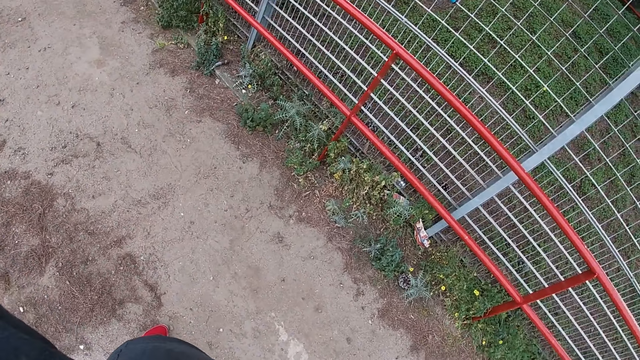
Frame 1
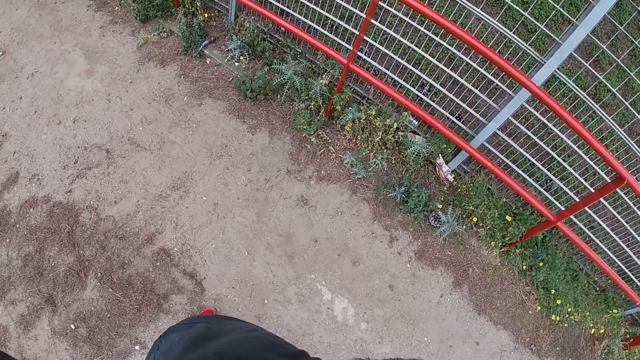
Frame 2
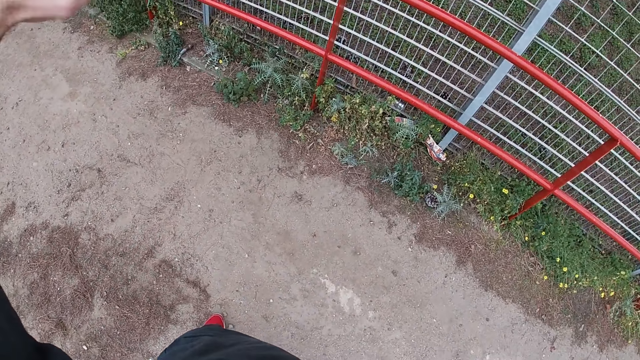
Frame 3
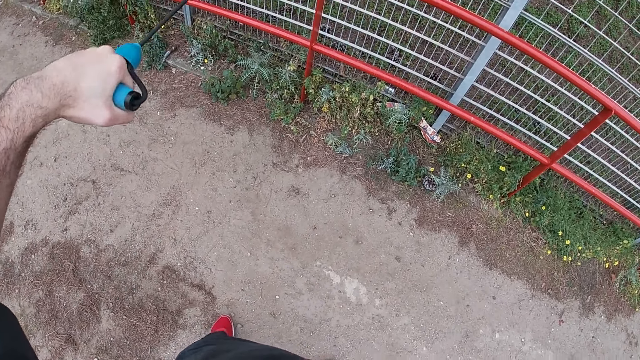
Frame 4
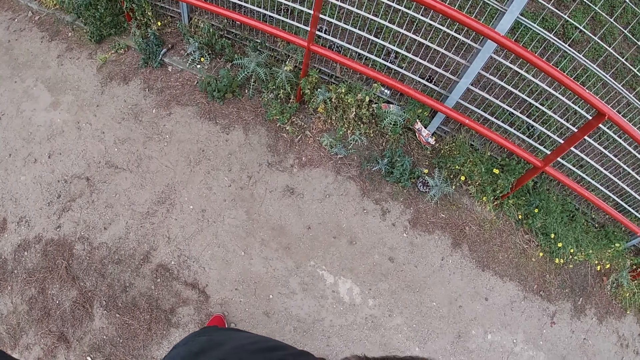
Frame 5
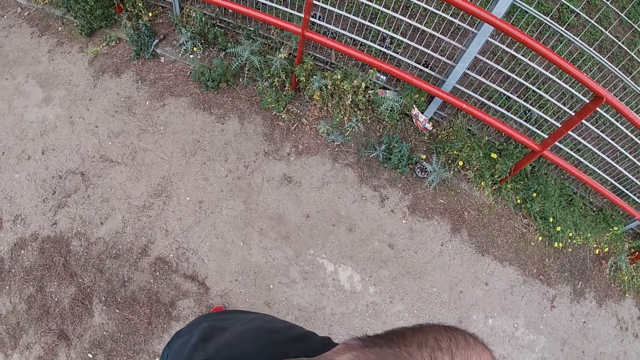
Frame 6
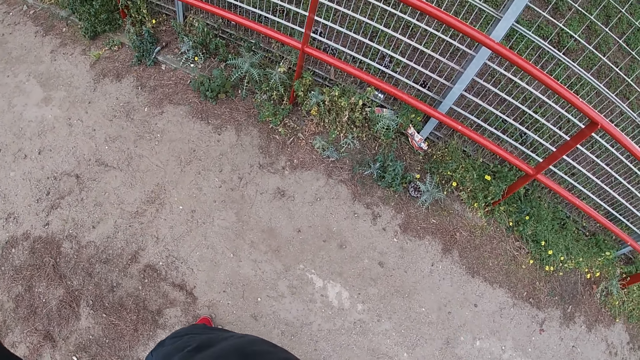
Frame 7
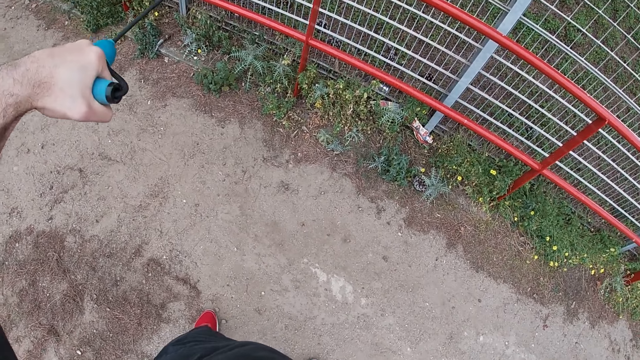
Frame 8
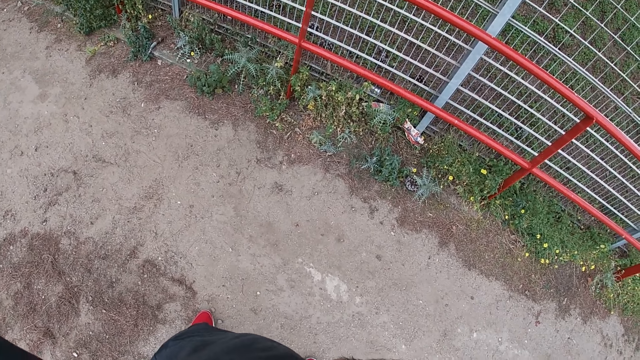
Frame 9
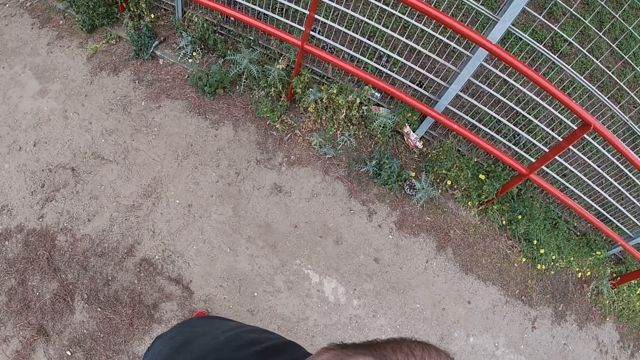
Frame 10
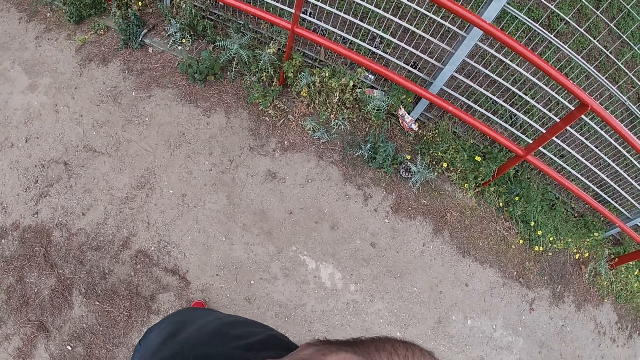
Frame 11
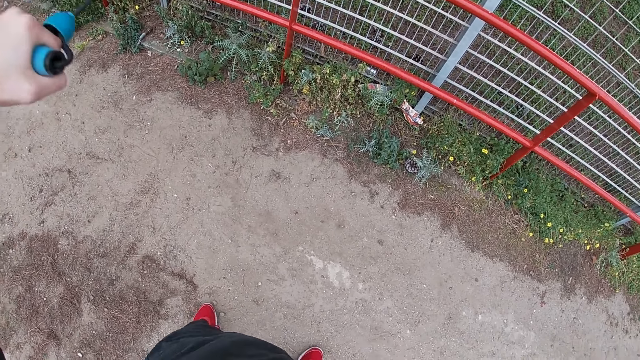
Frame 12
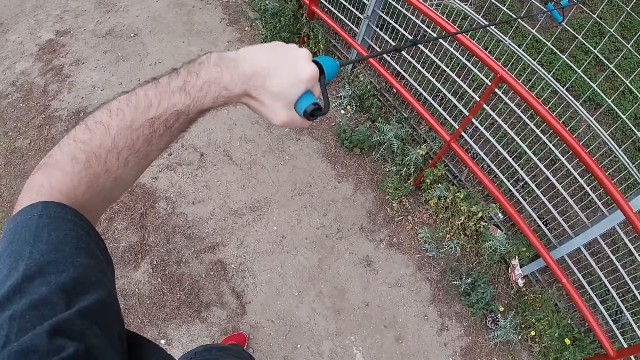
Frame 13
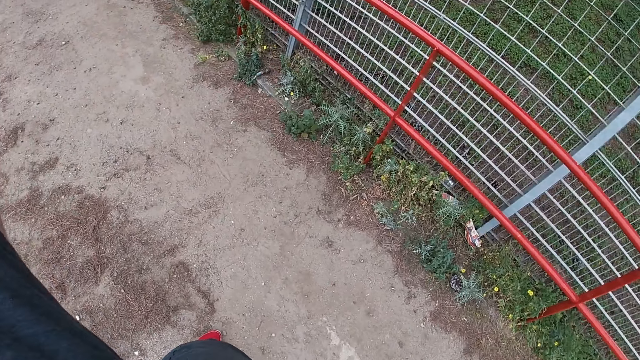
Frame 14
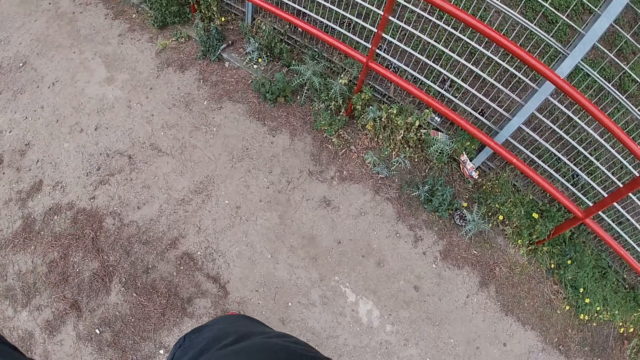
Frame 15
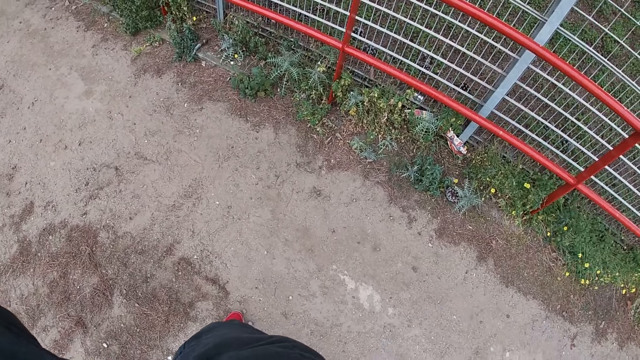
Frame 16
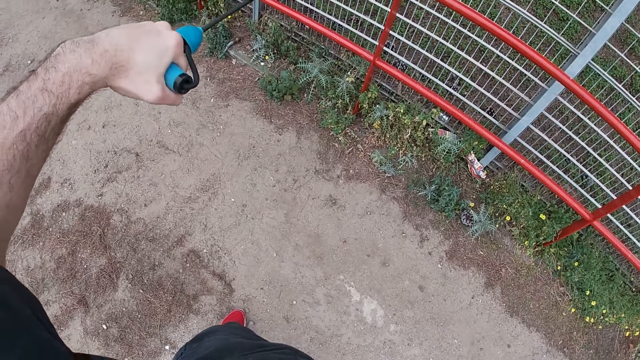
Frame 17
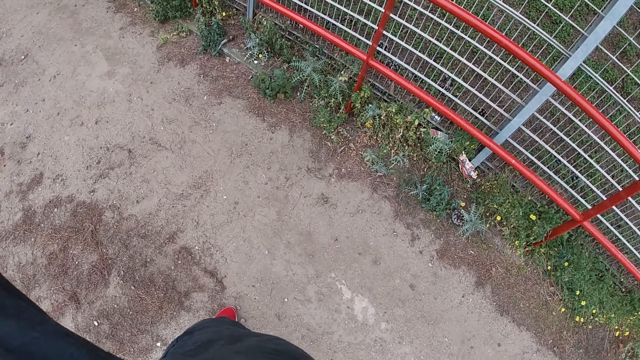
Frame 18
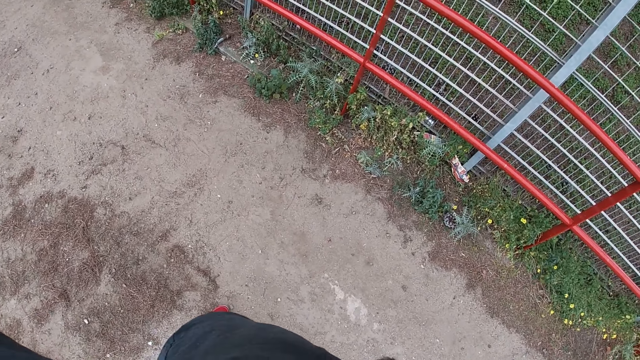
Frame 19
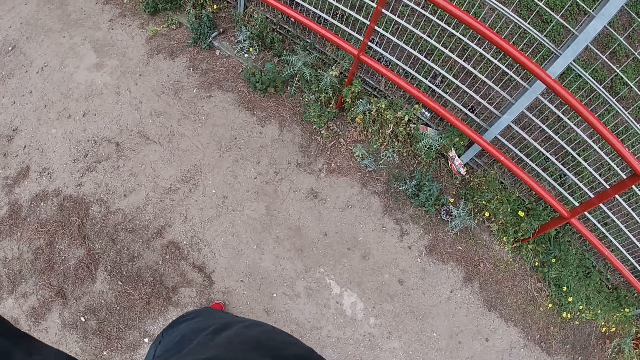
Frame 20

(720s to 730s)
The camera wearer pulls the resistance band with his left hand repeatedly.

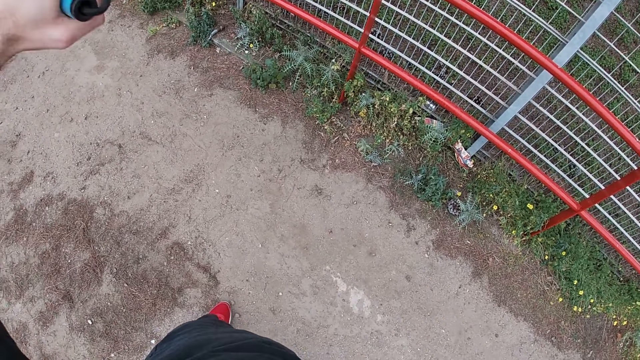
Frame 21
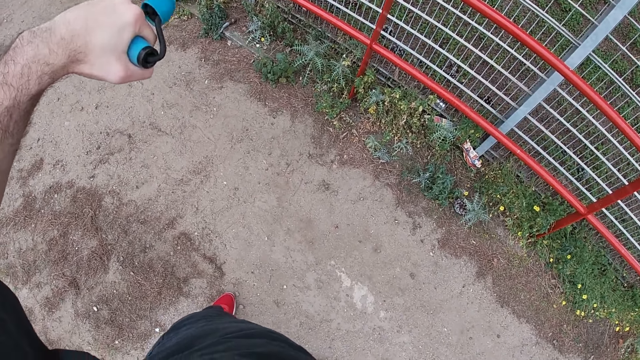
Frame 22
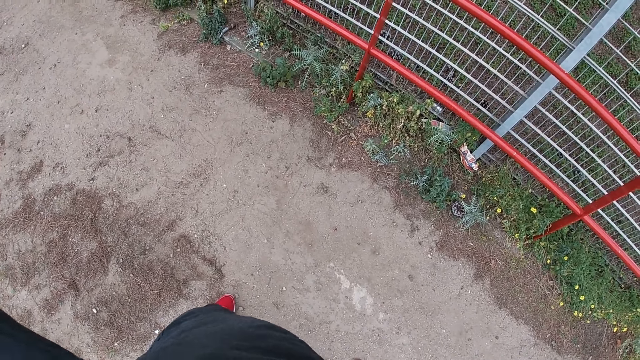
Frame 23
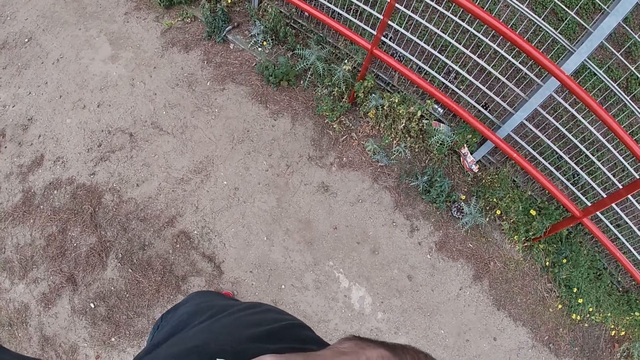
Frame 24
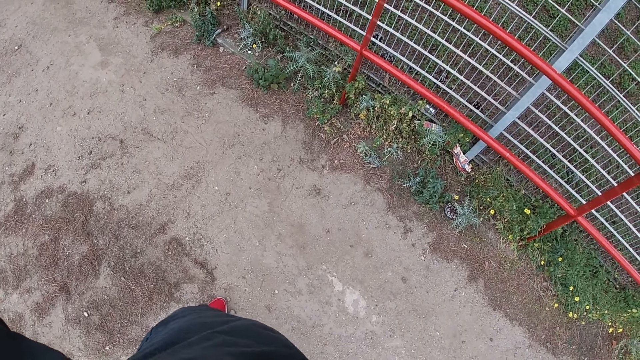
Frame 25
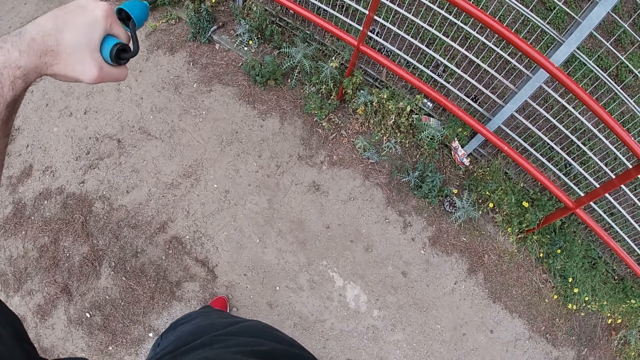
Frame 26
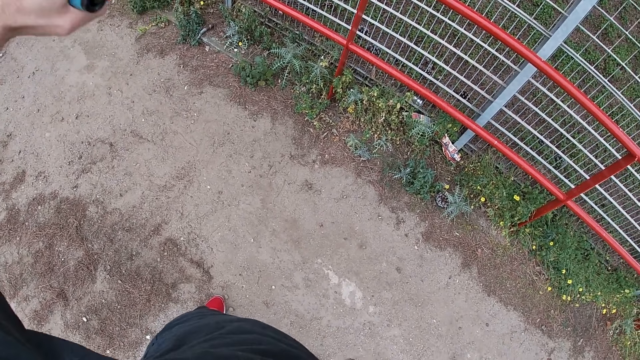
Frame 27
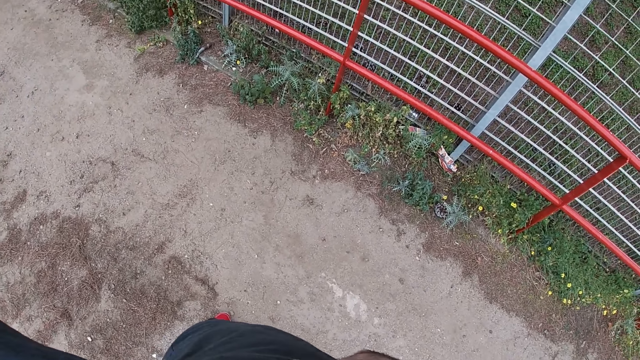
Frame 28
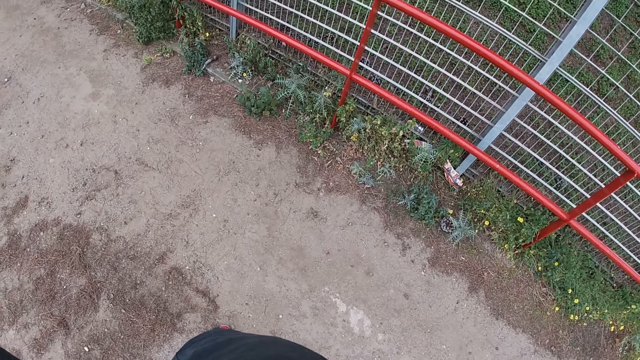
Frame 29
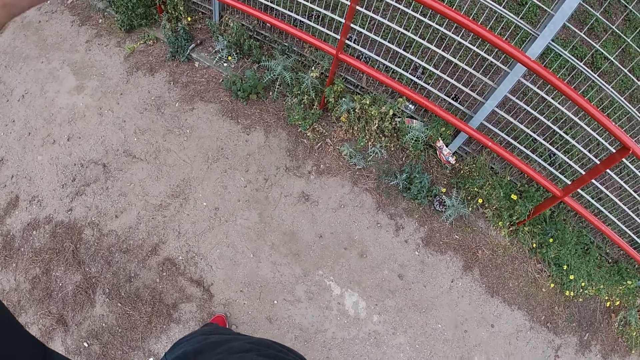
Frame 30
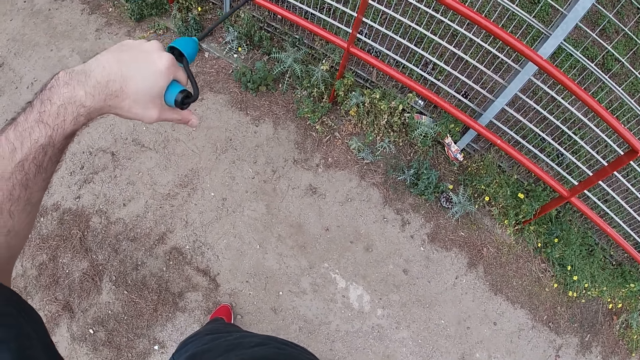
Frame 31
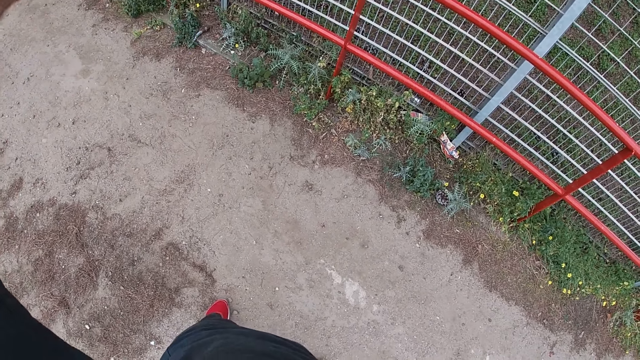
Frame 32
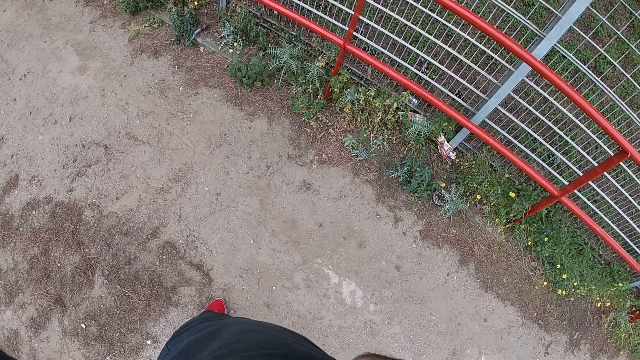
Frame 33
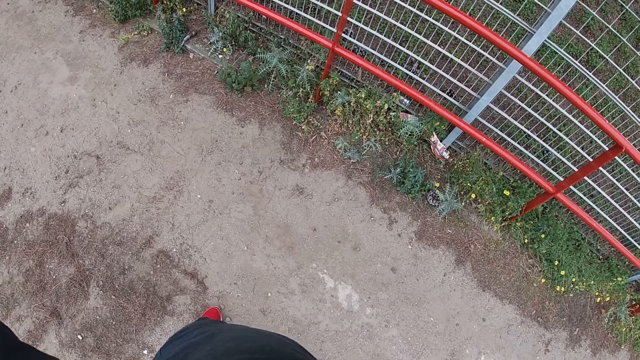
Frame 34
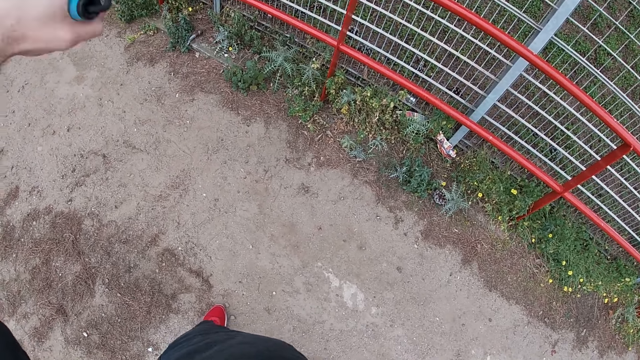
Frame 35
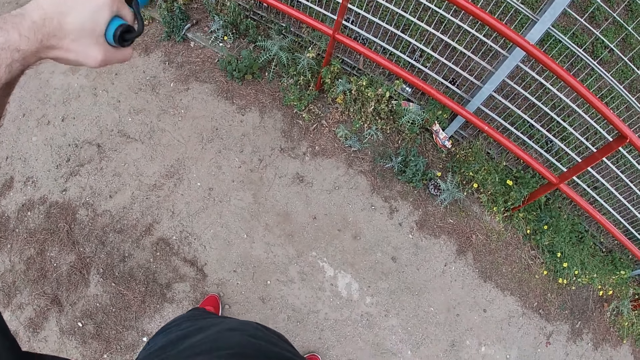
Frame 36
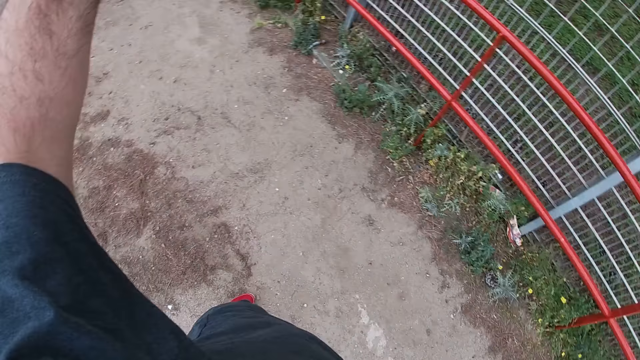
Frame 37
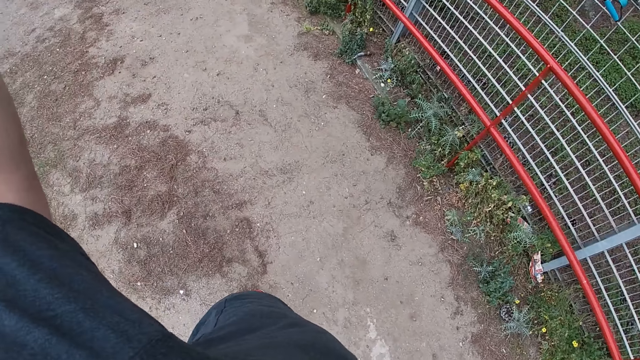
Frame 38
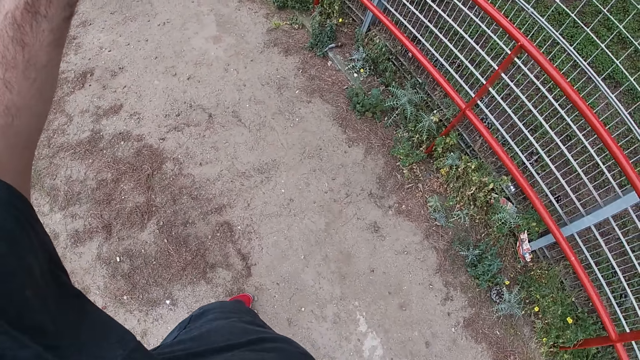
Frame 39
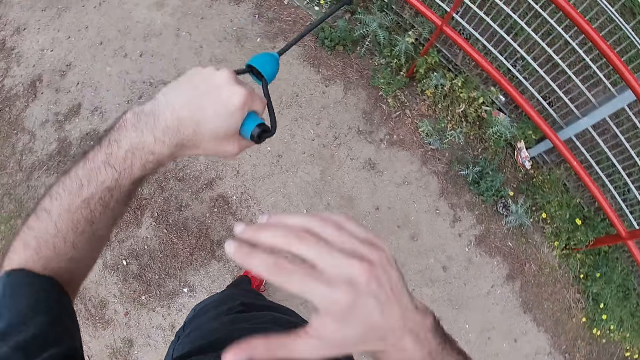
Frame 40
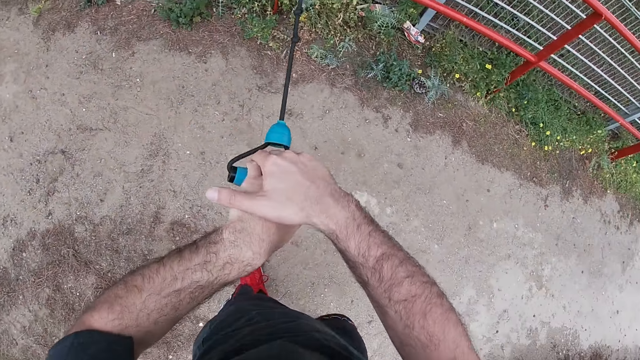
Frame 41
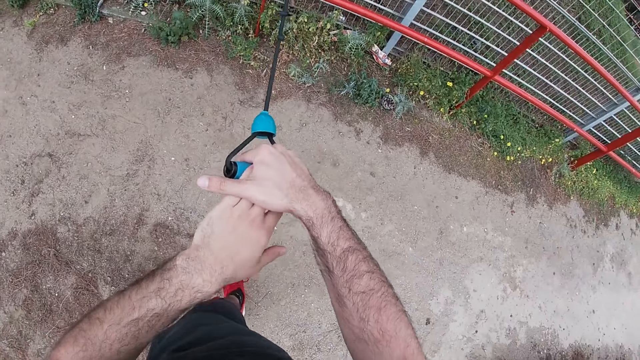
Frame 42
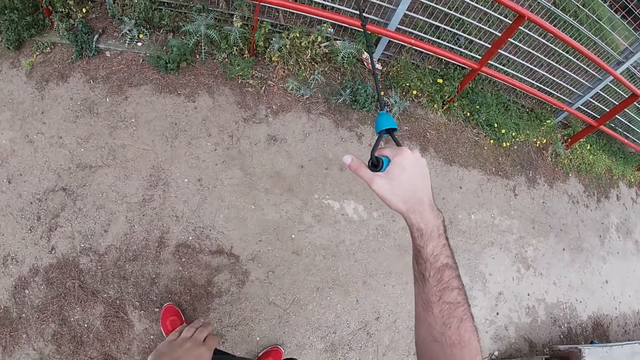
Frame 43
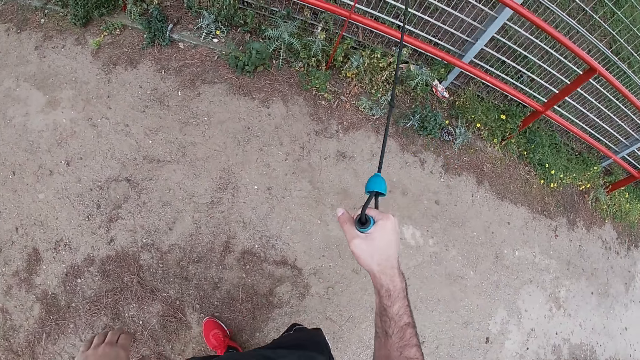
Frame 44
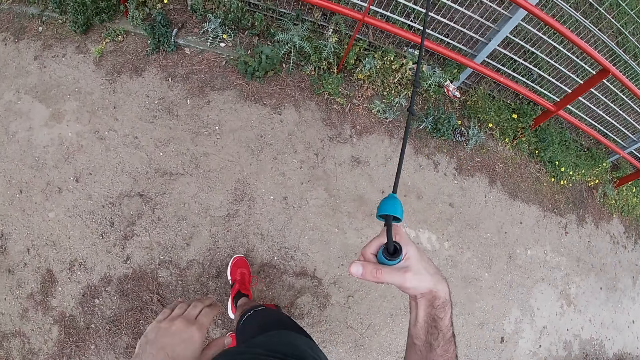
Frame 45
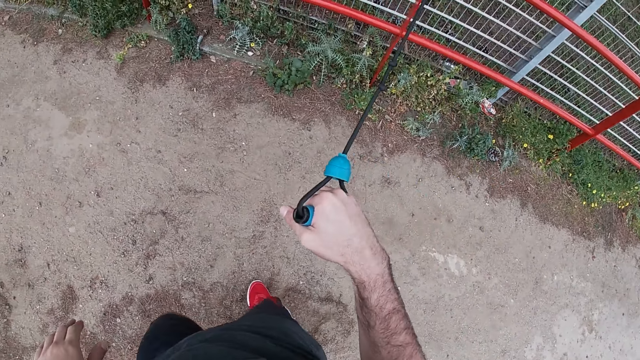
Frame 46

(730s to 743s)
The camera wearer pulls the resistance band with his left hand repeatedly. He holds the resistance band with both hands. He pulls the resistance band with his right hand.
